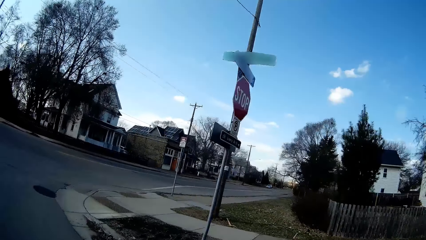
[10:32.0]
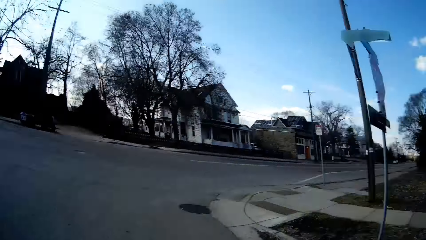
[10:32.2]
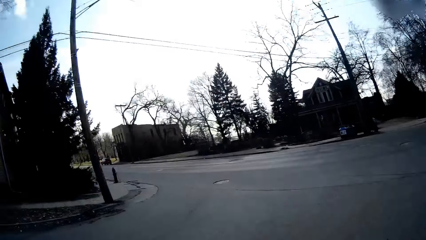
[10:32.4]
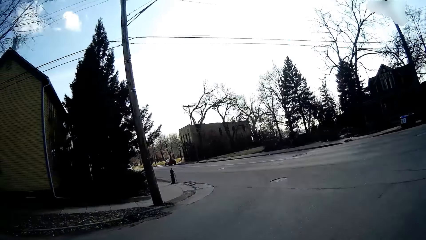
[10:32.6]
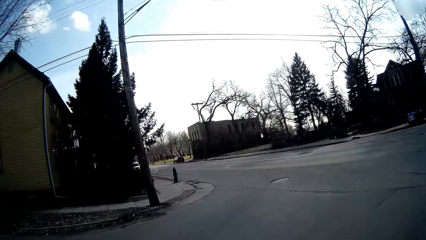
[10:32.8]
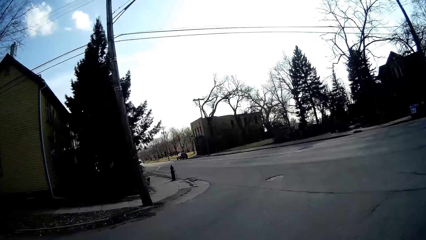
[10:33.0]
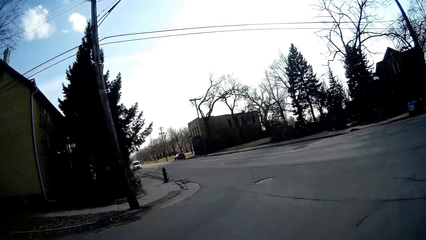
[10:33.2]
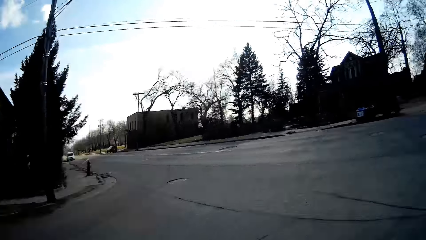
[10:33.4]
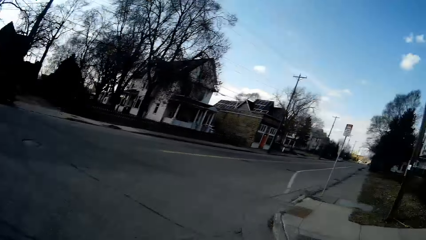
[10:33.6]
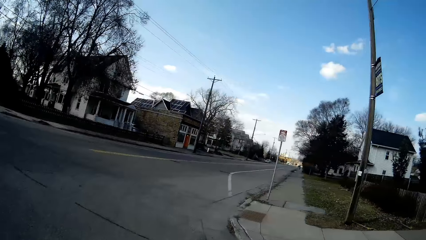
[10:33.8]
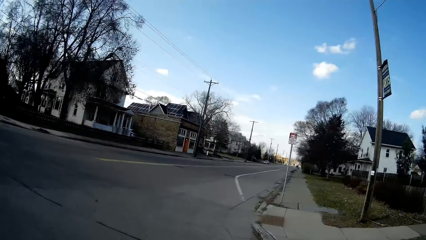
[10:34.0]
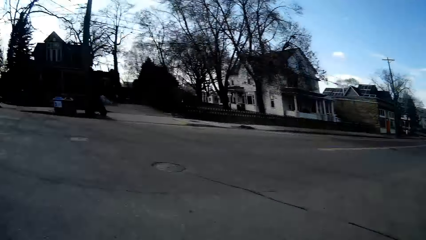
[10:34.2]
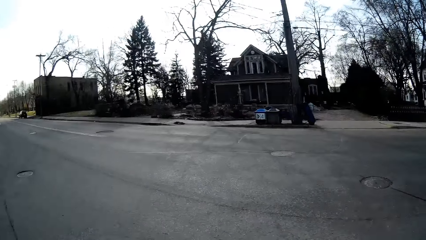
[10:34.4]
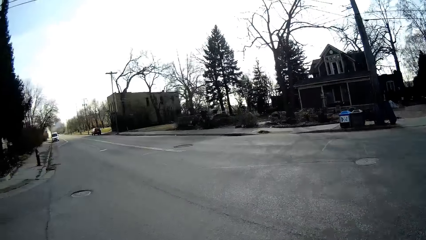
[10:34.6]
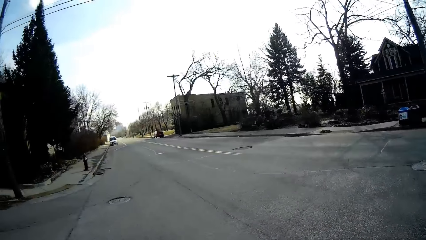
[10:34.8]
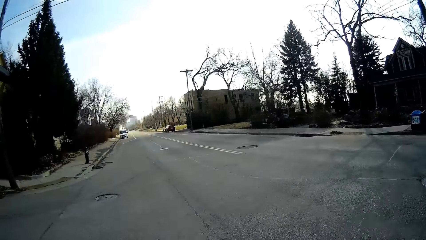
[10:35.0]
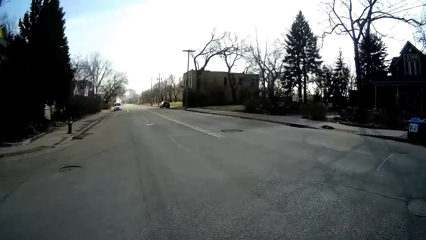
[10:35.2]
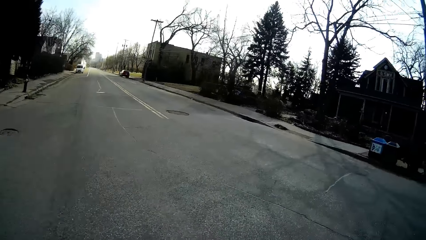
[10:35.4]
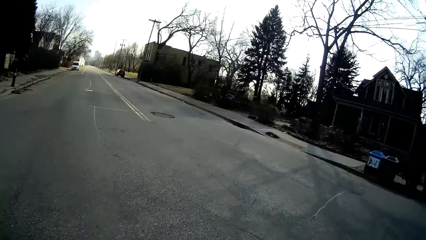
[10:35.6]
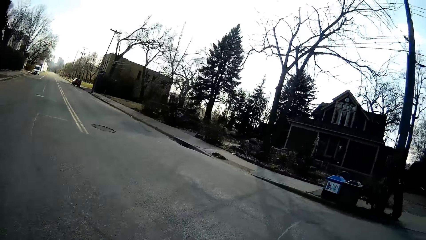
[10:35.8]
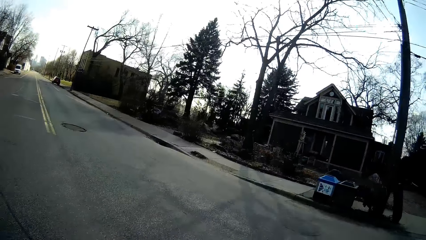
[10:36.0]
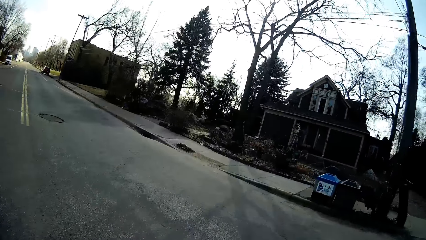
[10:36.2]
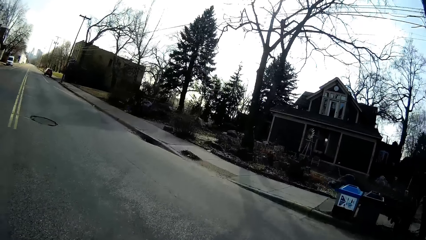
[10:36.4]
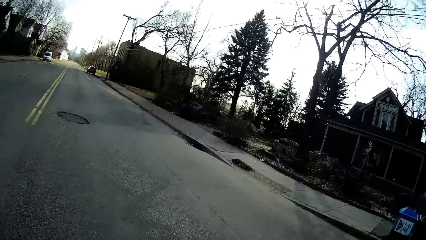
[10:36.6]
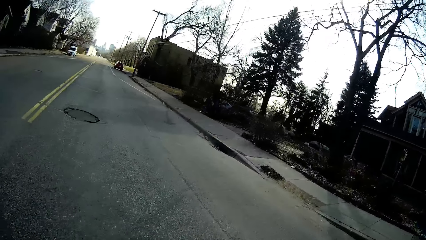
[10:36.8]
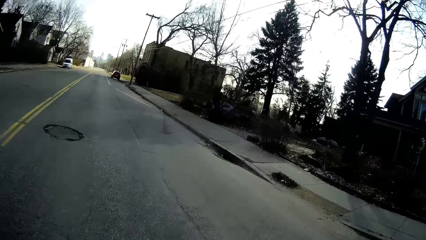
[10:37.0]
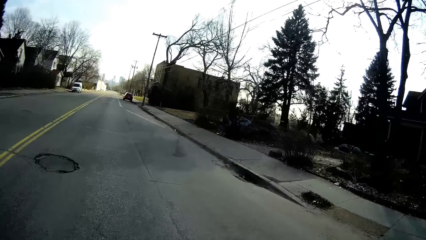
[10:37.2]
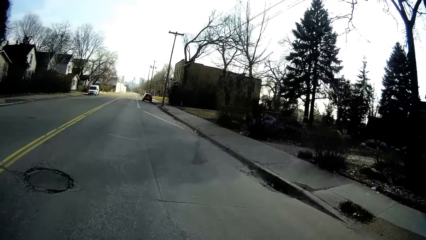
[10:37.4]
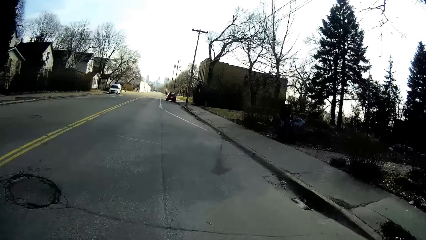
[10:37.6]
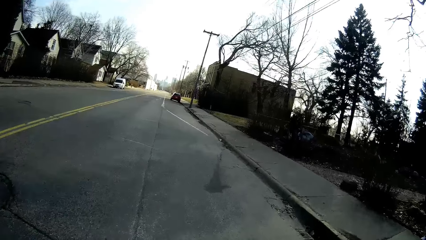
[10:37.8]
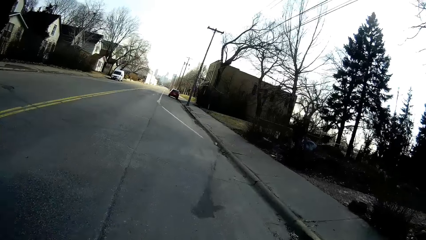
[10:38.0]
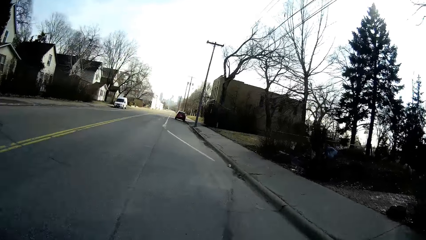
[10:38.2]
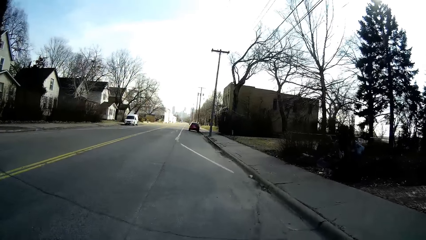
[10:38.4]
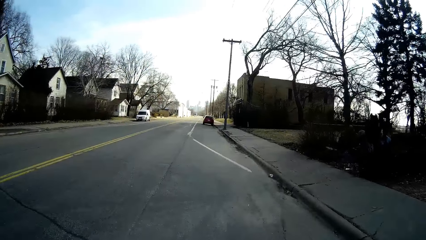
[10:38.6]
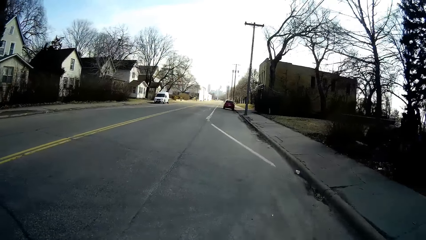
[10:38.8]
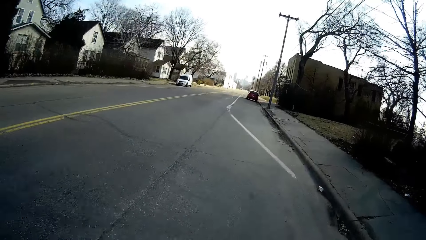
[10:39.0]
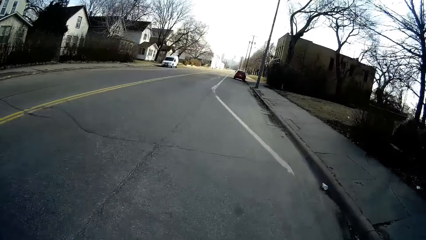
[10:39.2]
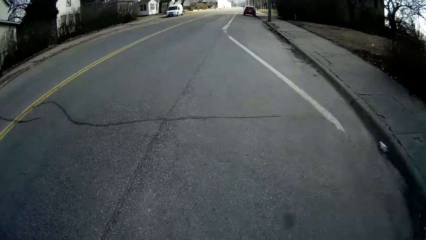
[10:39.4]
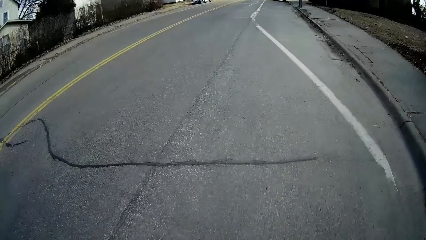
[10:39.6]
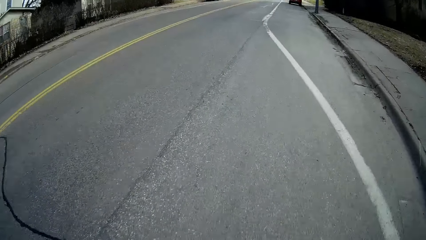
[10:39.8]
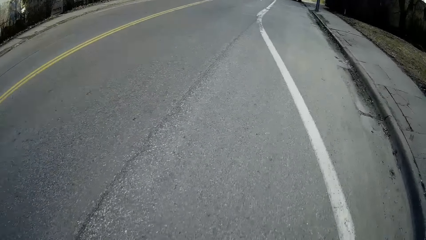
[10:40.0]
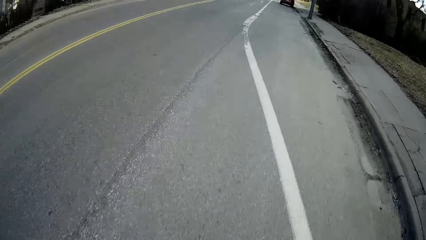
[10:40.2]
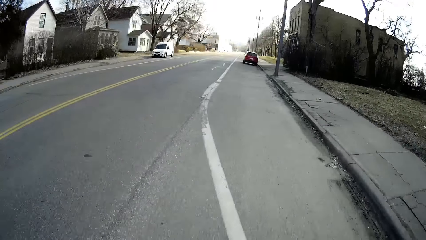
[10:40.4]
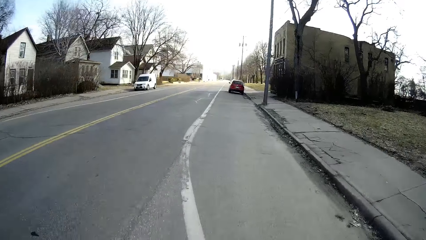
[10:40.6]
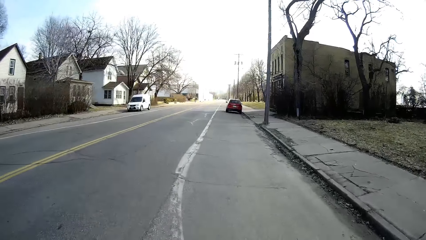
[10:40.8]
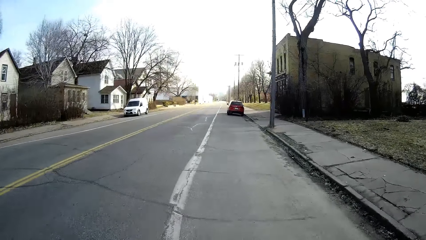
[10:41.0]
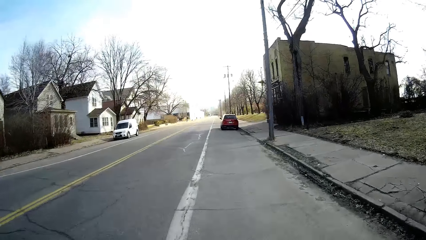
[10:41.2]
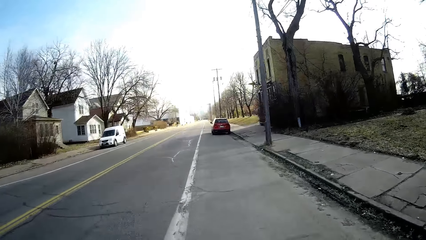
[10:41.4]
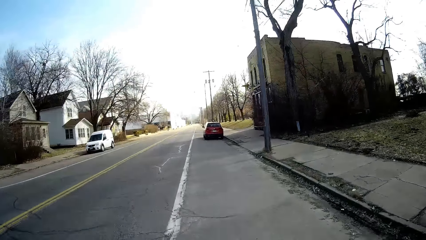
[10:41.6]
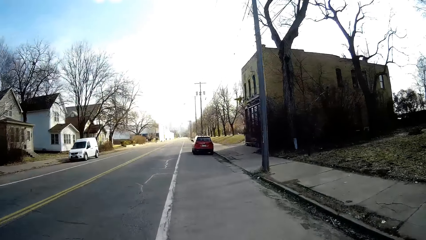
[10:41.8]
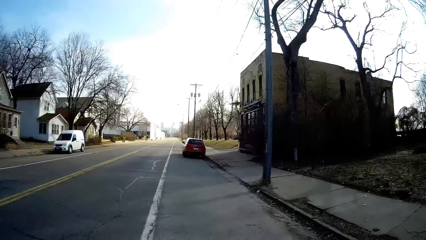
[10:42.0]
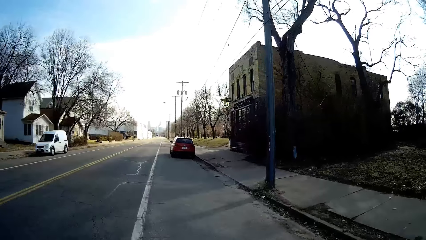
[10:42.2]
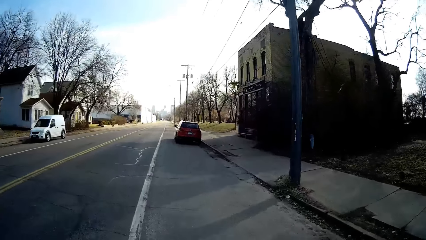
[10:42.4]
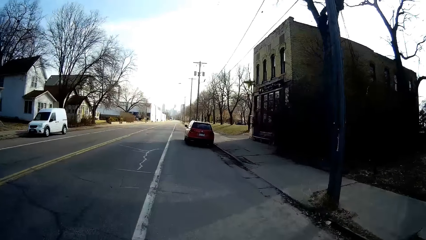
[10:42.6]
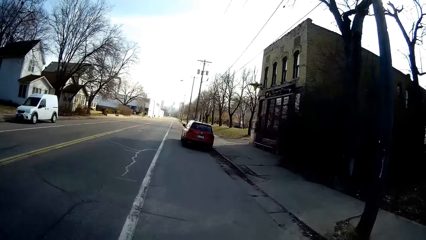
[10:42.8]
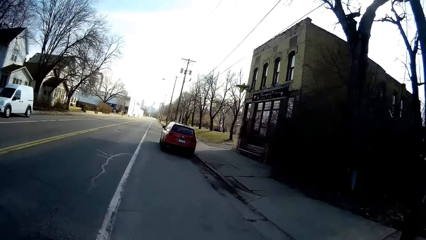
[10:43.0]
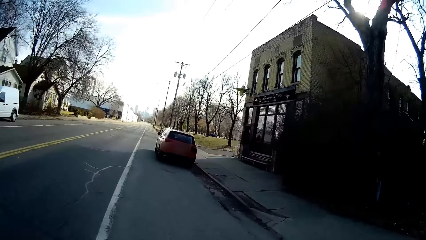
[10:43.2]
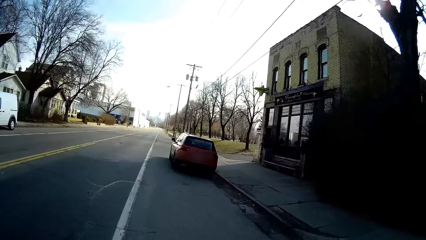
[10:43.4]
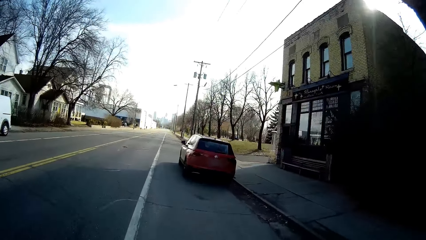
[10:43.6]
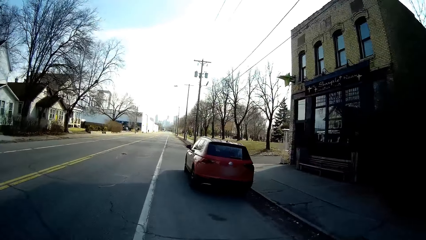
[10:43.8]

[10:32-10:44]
The camera wearer stops, looks right and left. They ride the bicycle.

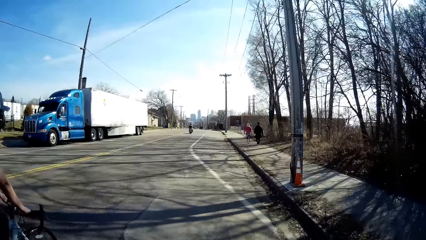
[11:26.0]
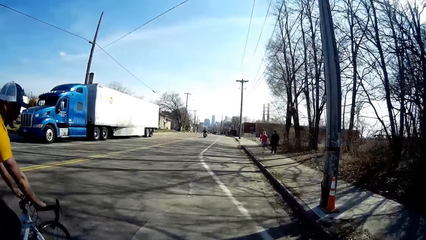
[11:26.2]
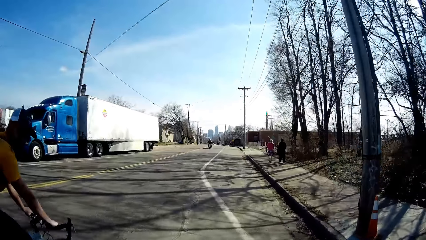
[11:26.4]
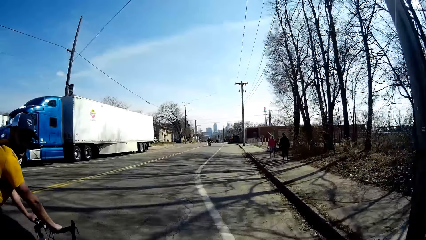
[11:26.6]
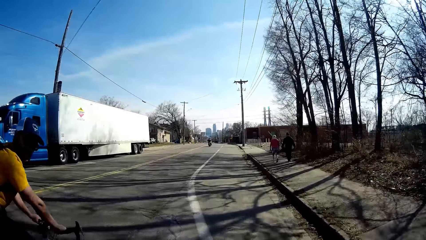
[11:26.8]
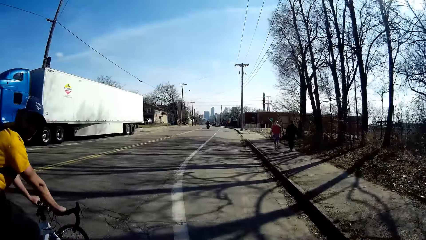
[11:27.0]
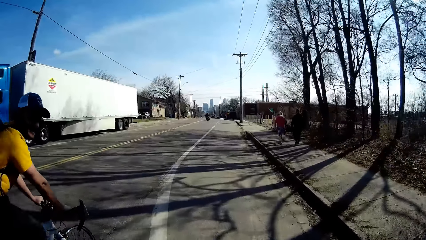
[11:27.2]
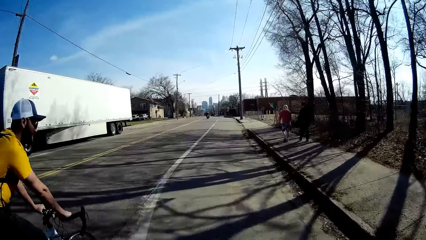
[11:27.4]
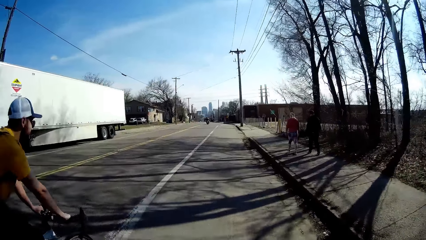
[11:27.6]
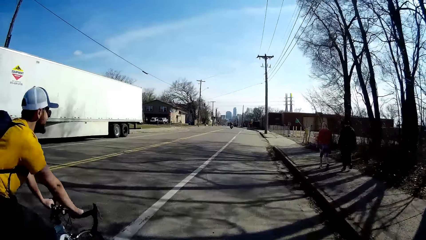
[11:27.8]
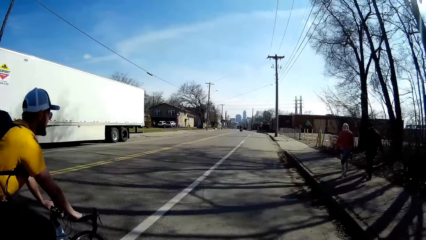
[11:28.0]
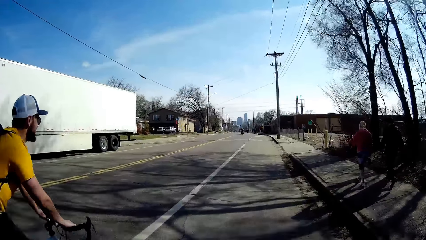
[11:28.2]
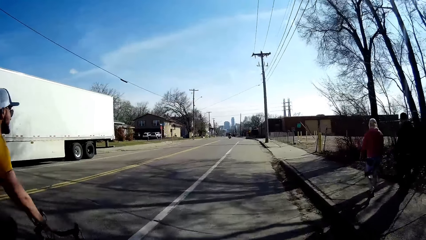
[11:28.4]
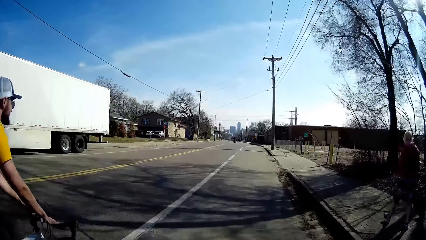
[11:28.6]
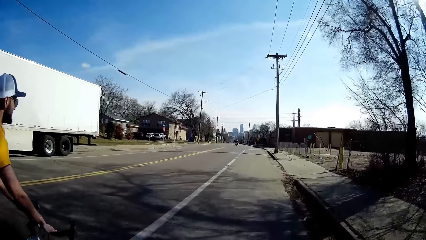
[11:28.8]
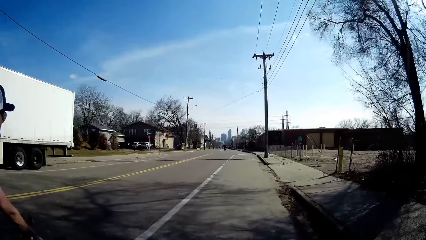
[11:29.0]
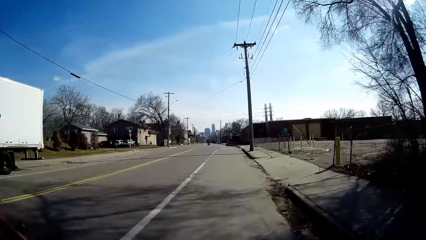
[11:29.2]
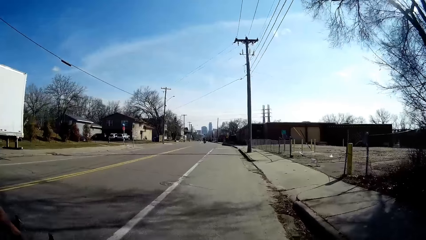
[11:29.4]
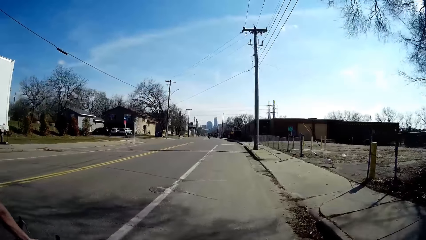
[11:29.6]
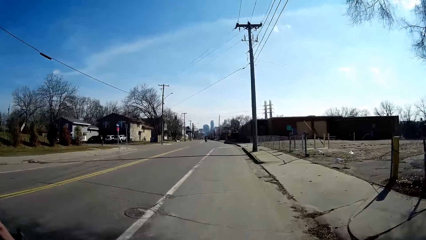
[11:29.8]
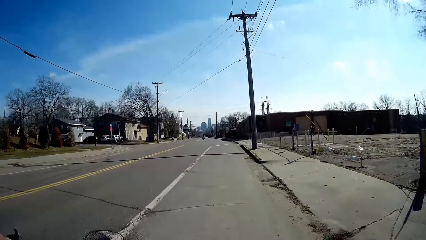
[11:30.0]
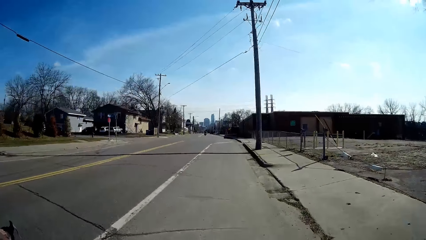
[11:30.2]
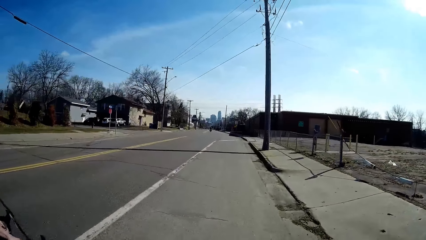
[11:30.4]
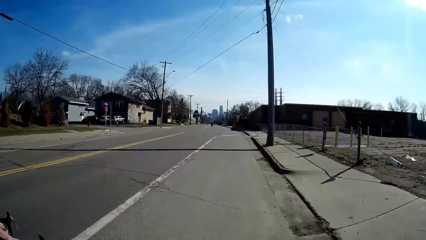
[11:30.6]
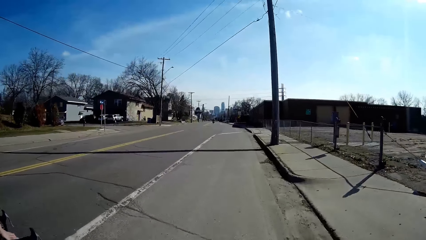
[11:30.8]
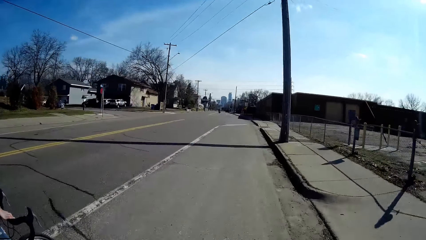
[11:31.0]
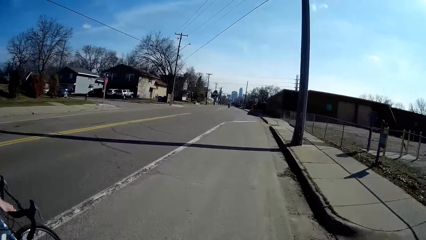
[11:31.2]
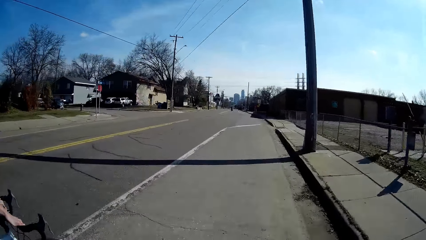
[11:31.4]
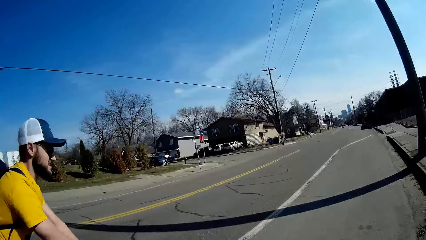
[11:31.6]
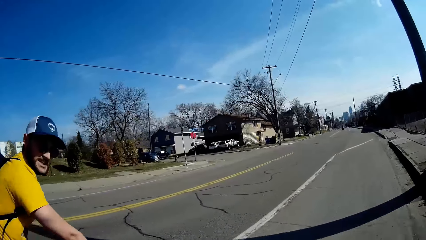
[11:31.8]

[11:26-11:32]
The camera wearer talks to a person. They ride the bicycle.
